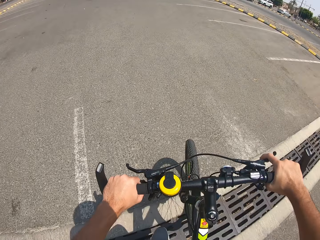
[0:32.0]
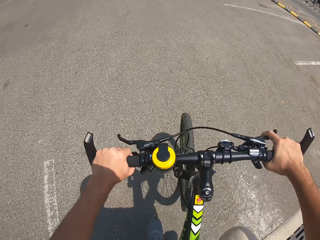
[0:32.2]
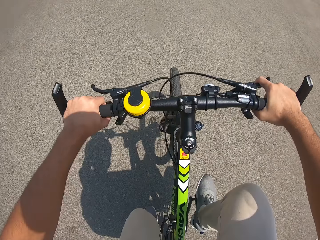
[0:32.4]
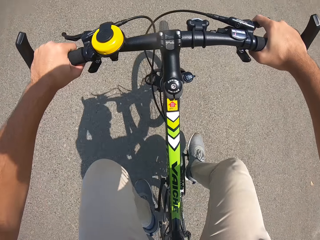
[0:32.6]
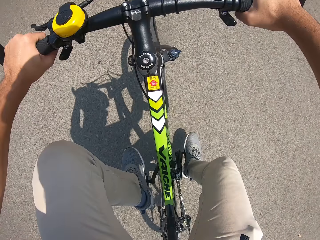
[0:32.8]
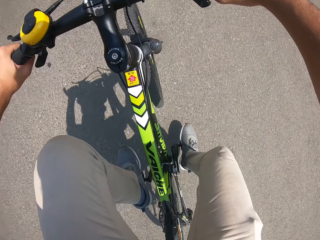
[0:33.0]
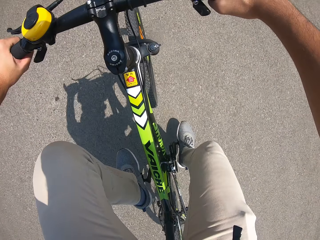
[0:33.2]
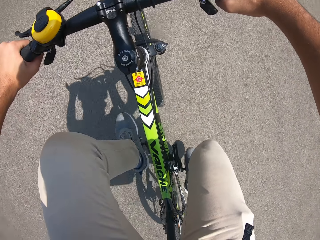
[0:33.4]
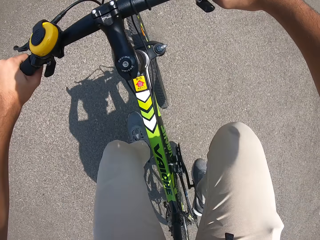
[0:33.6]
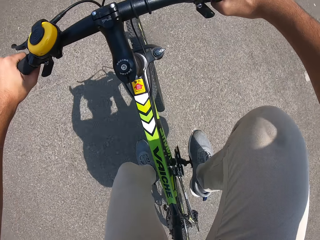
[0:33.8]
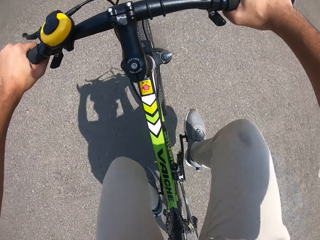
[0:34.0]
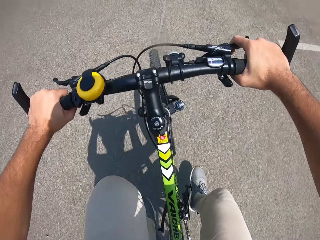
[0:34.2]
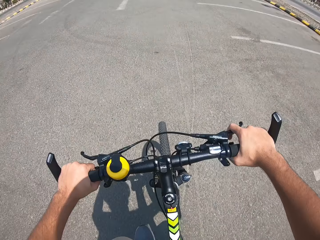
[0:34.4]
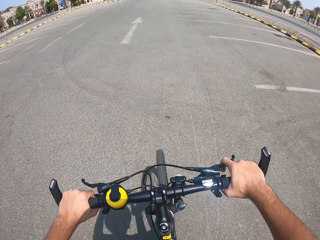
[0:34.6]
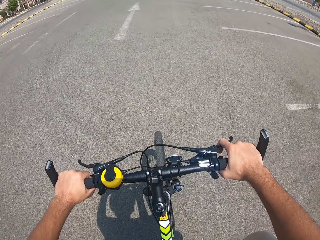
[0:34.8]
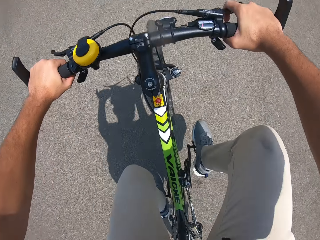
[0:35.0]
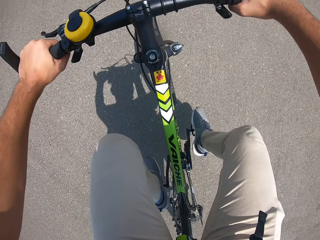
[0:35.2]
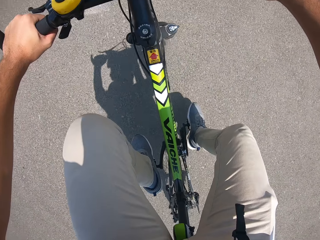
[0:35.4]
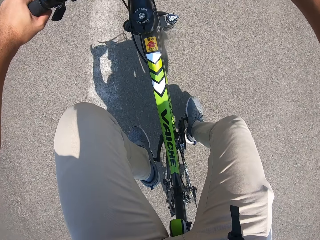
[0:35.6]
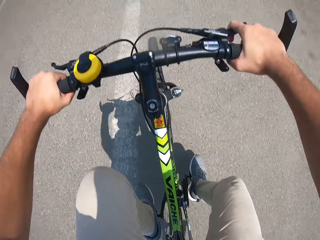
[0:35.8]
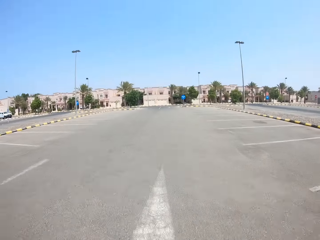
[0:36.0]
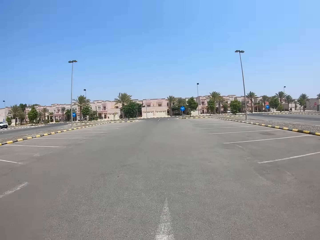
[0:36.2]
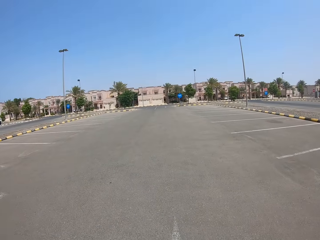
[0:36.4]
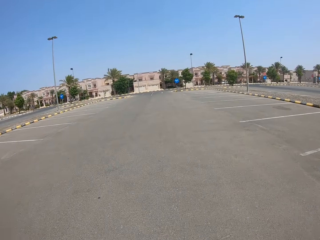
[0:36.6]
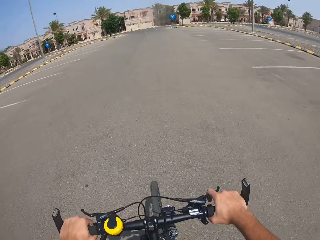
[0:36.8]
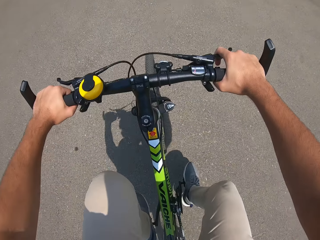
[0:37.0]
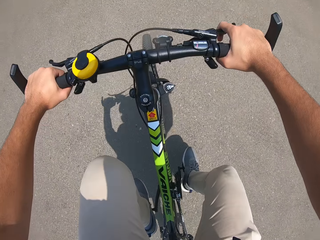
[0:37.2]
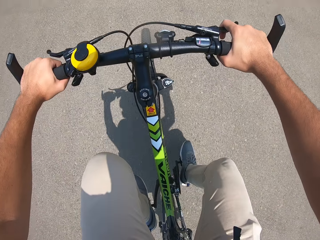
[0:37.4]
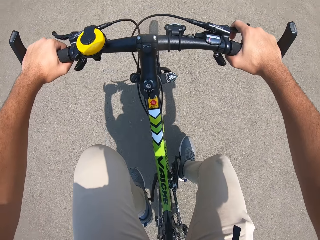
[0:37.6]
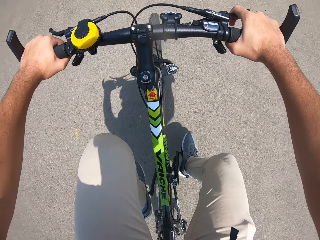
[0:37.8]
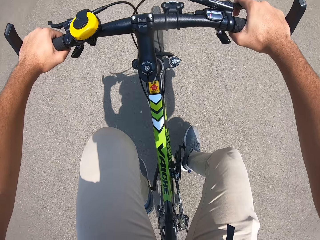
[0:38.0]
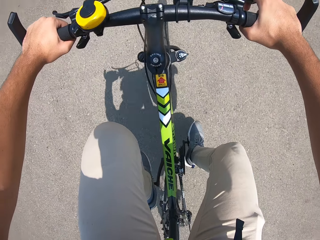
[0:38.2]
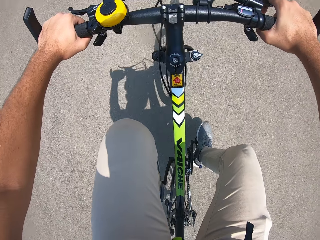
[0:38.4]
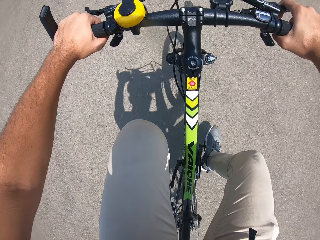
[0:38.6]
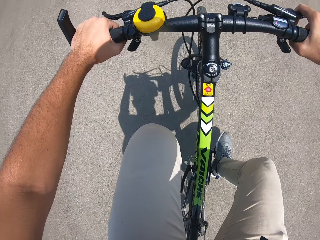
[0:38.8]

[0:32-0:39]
The camera wearer cycles on the road.

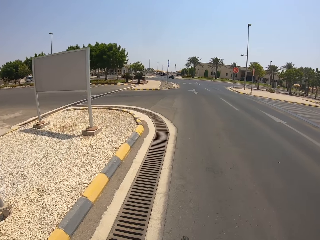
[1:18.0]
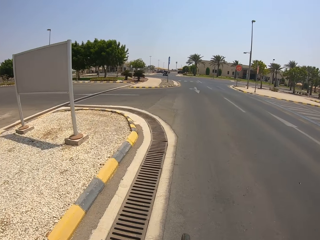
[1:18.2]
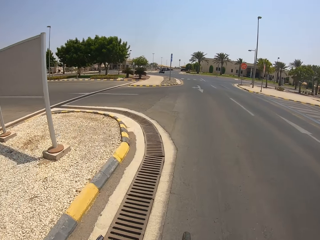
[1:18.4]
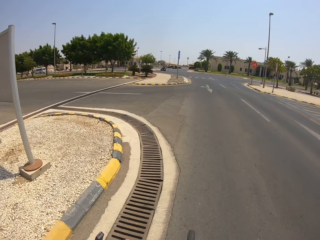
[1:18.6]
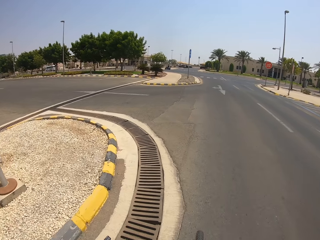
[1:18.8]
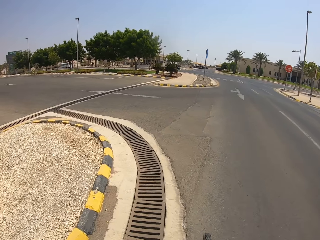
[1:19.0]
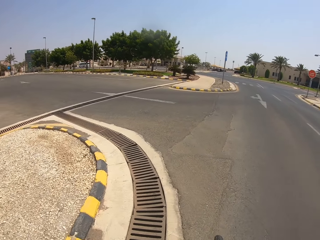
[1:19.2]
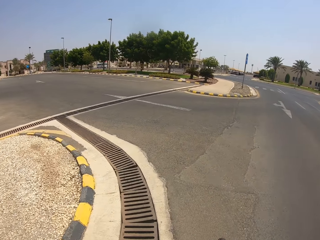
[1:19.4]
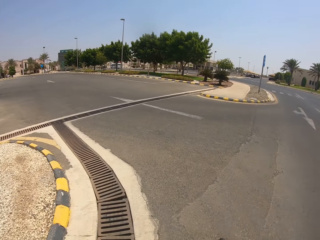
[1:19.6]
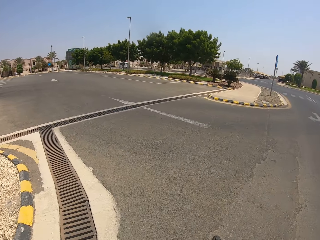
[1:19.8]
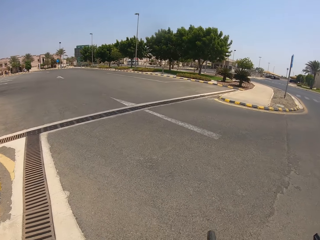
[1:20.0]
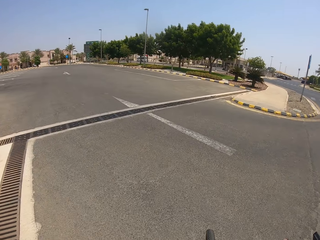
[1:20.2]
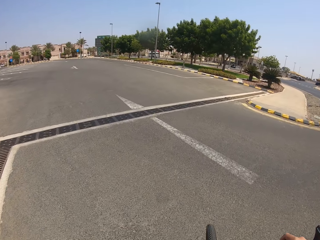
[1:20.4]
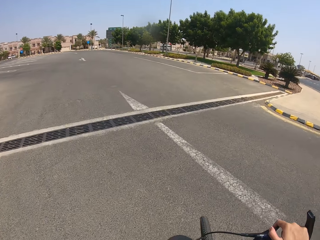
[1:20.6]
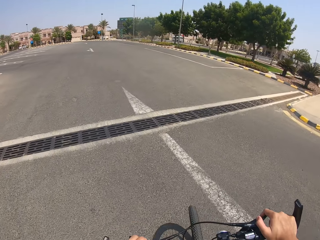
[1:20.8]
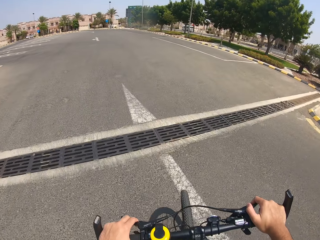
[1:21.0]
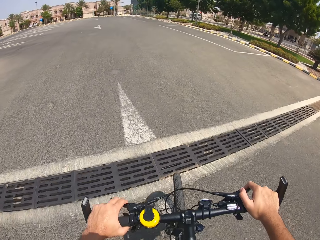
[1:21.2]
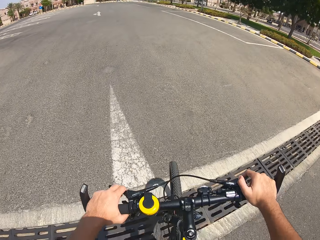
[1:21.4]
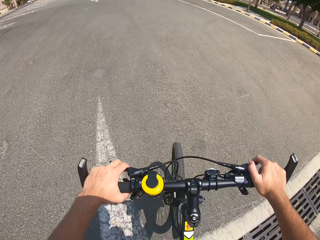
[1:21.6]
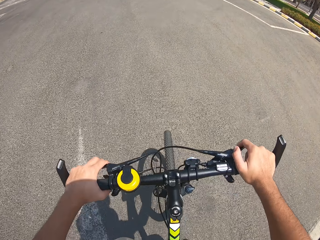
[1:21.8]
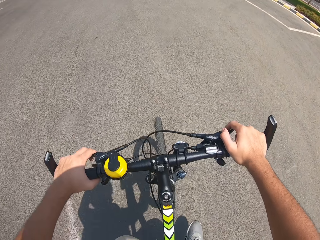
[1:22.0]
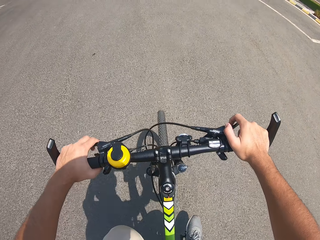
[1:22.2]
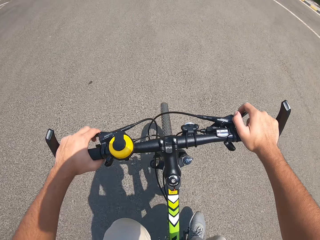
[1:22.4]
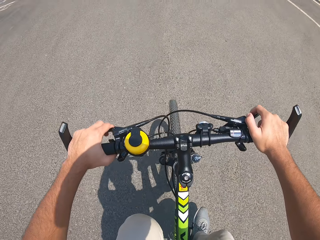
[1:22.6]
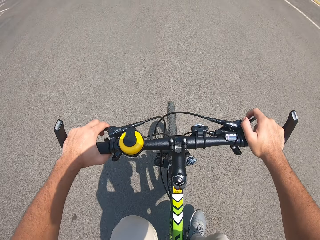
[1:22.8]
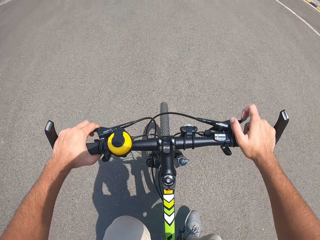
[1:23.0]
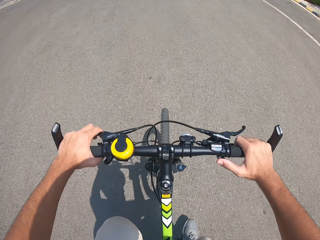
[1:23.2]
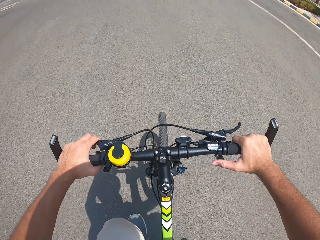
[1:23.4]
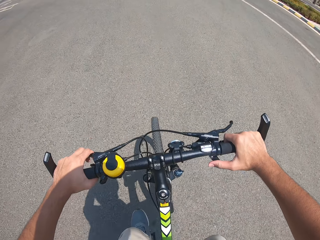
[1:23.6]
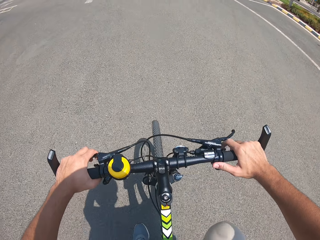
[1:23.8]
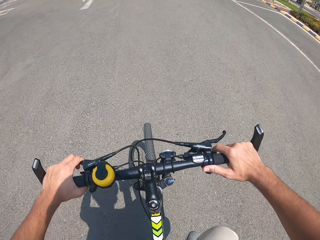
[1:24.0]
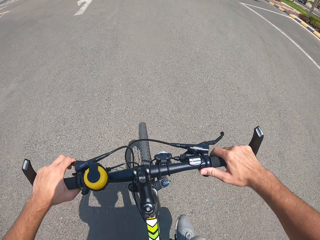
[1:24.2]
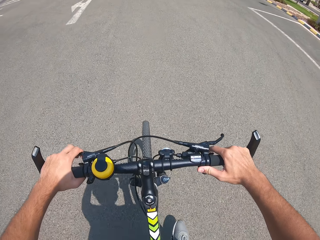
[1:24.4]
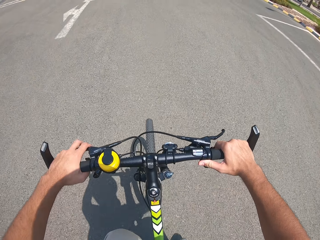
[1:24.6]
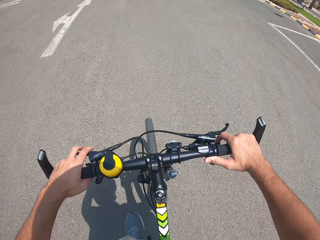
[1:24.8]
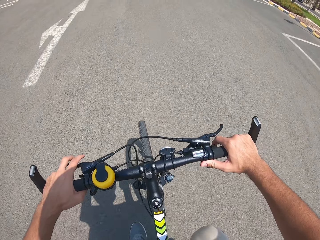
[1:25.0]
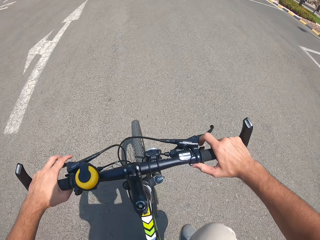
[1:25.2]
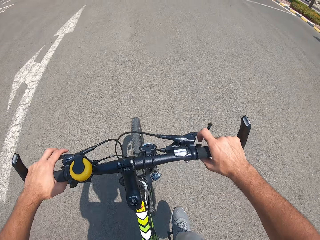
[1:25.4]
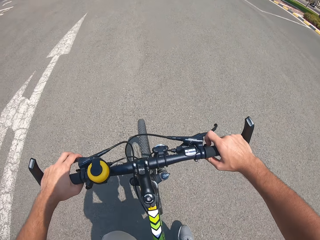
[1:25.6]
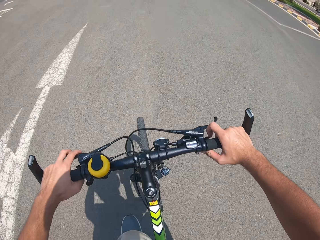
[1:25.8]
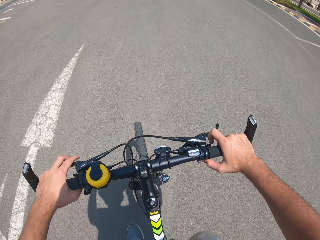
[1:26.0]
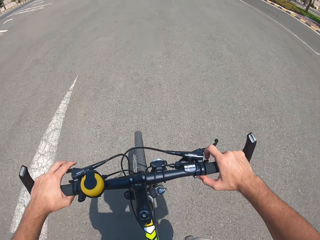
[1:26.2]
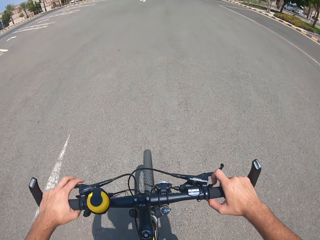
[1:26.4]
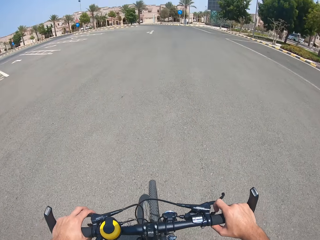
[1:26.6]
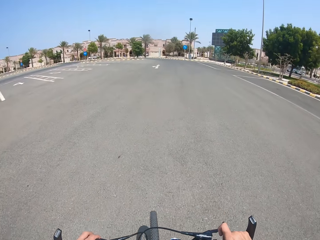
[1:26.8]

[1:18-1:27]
The camera wearer makes a left turn. They cycle on the road.

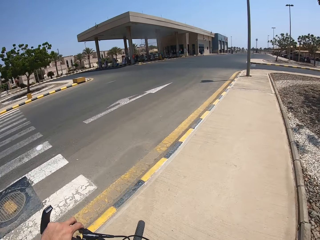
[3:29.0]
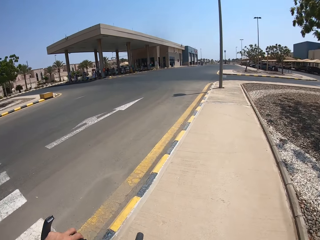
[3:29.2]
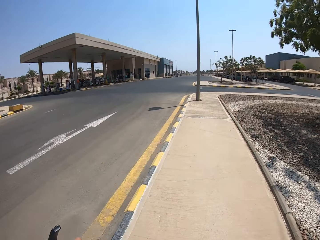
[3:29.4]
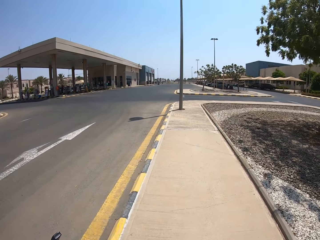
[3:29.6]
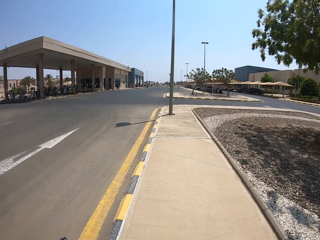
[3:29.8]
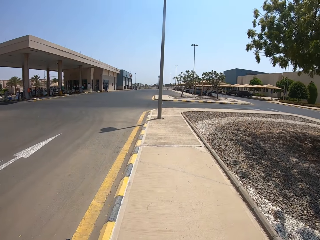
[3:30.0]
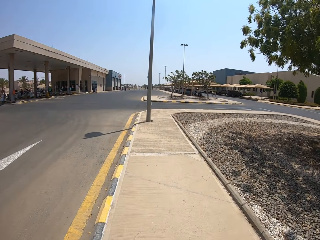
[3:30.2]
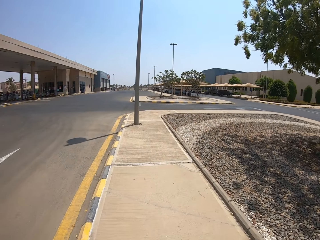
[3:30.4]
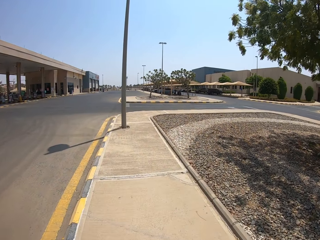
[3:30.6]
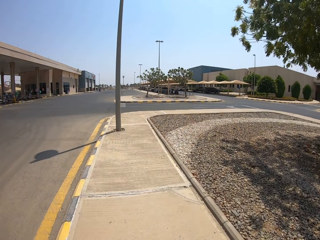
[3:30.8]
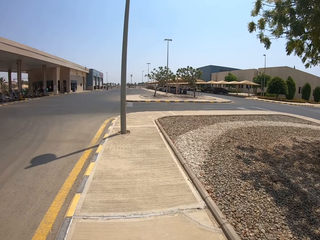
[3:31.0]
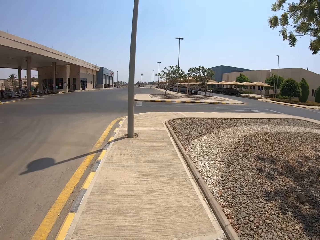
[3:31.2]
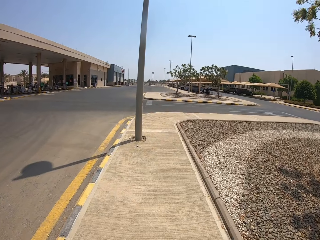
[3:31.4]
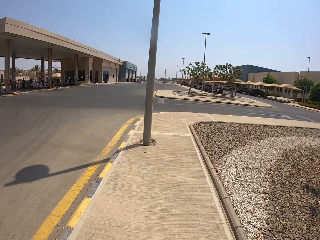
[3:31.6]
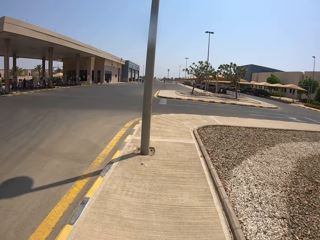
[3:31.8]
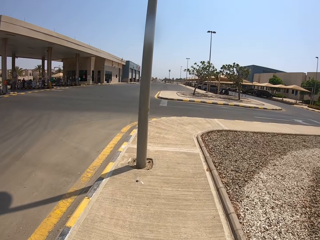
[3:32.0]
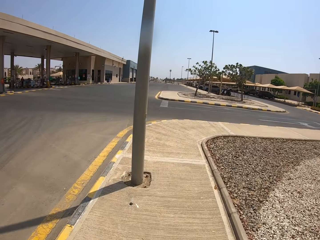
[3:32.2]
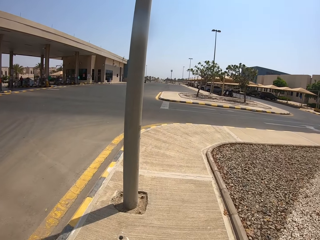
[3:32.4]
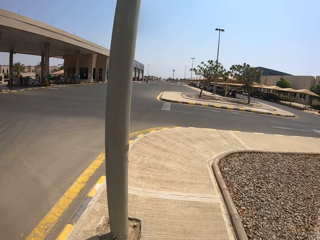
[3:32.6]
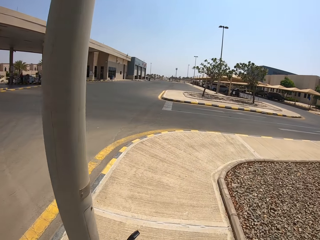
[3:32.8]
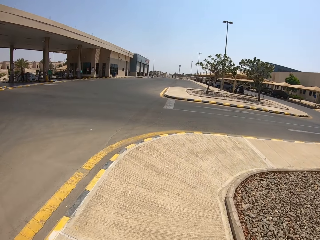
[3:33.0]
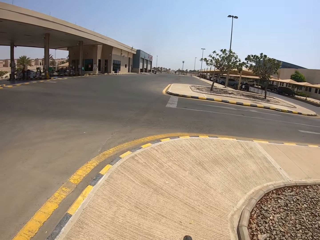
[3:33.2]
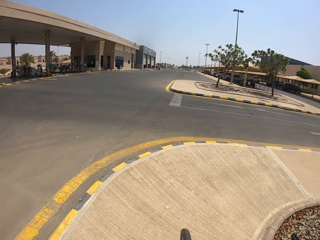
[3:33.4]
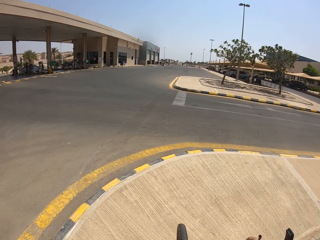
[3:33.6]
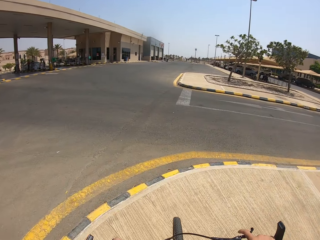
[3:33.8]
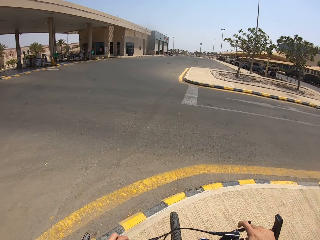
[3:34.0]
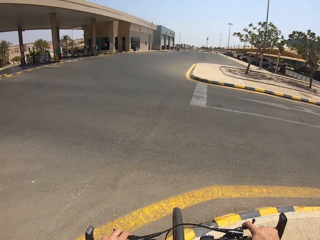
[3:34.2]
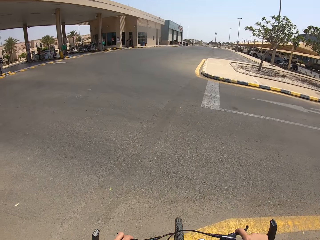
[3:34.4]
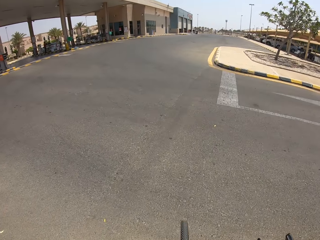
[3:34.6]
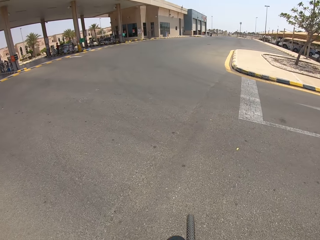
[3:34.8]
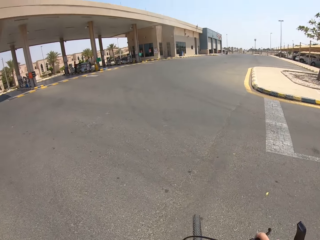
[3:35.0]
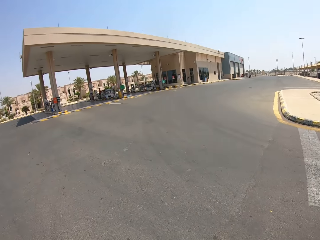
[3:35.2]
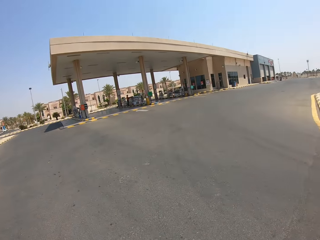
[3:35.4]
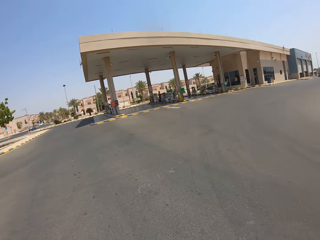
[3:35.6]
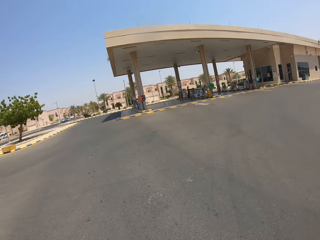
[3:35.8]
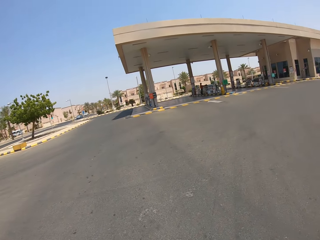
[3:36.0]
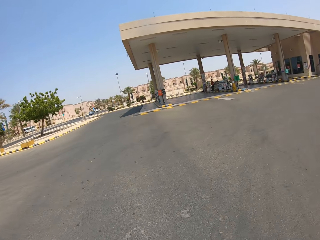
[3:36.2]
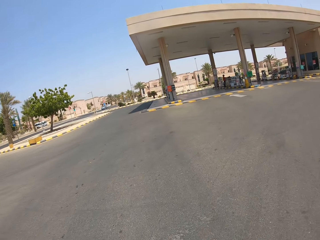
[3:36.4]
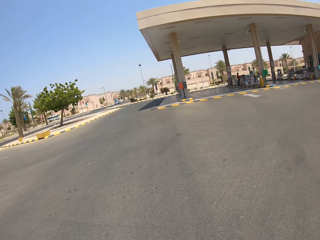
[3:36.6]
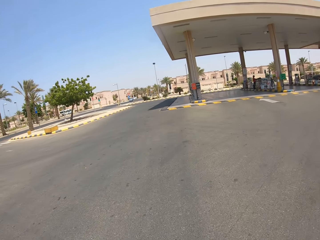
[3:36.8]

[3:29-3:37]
The camera wearer cycles on the pavement.
